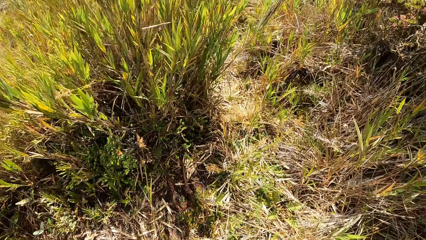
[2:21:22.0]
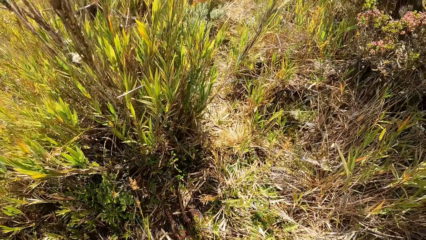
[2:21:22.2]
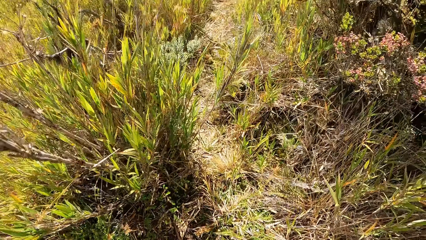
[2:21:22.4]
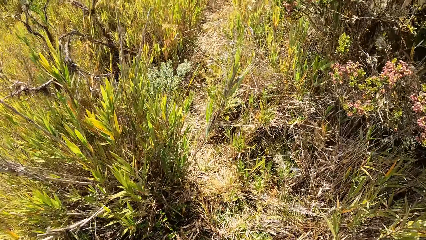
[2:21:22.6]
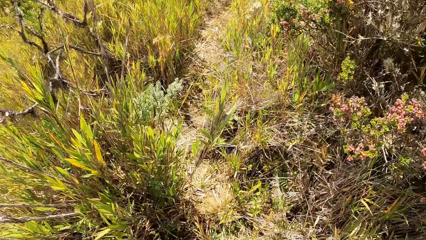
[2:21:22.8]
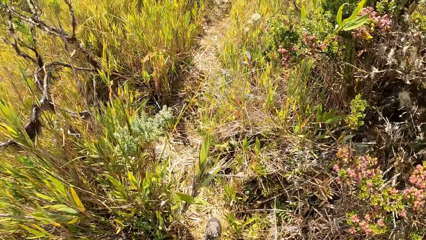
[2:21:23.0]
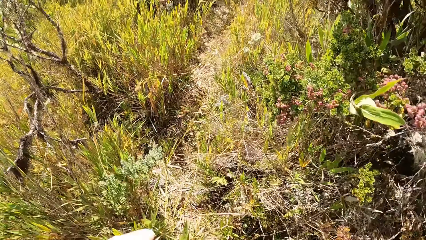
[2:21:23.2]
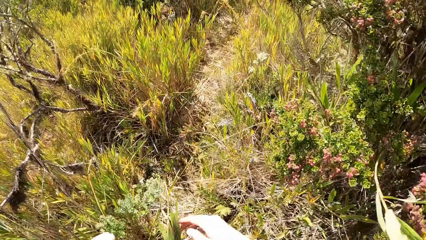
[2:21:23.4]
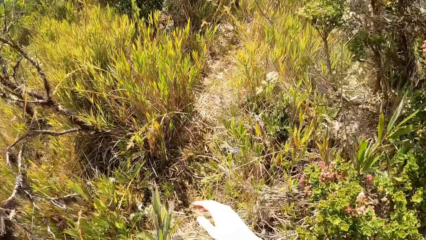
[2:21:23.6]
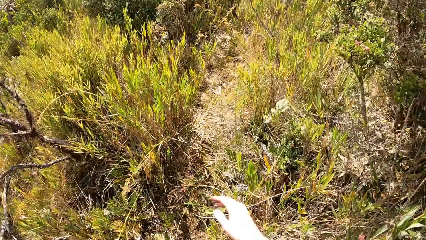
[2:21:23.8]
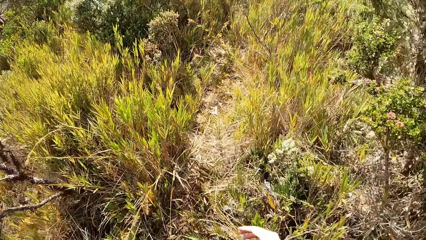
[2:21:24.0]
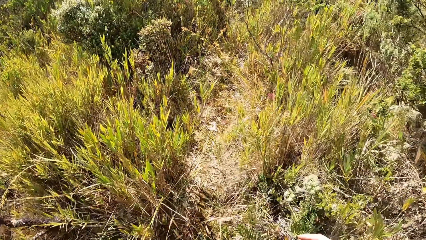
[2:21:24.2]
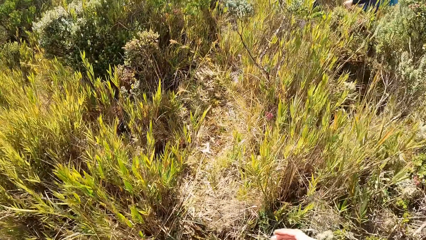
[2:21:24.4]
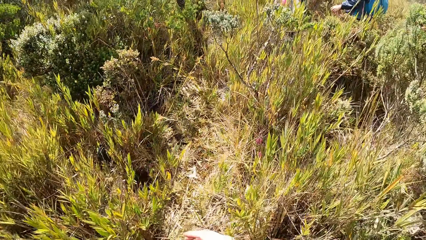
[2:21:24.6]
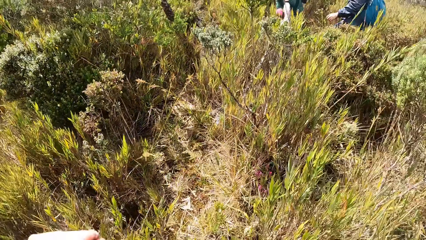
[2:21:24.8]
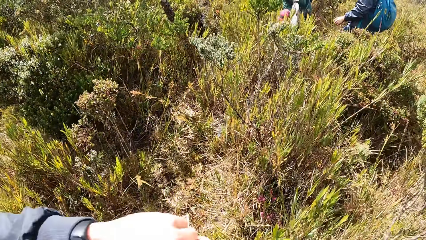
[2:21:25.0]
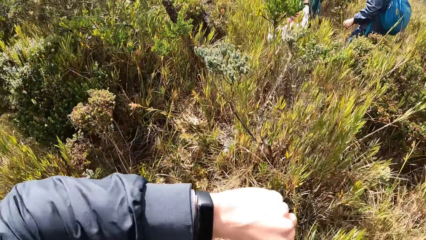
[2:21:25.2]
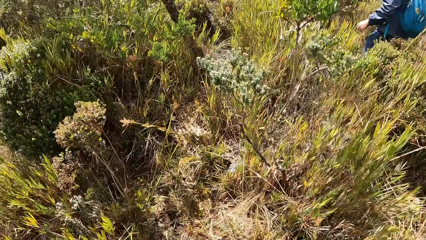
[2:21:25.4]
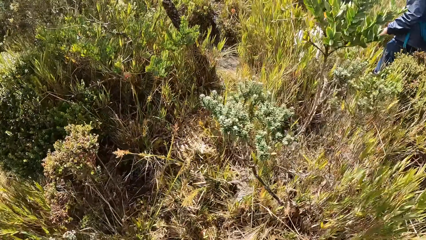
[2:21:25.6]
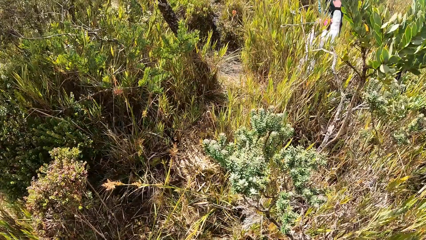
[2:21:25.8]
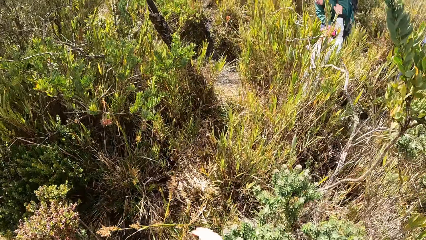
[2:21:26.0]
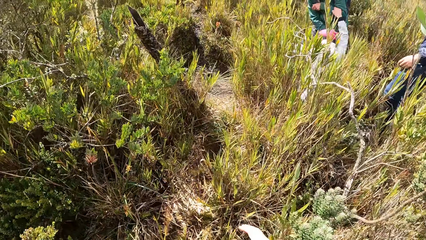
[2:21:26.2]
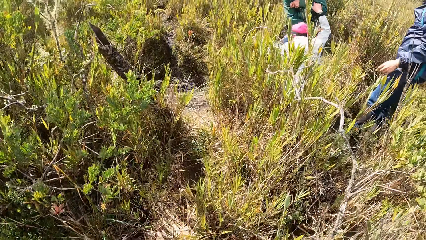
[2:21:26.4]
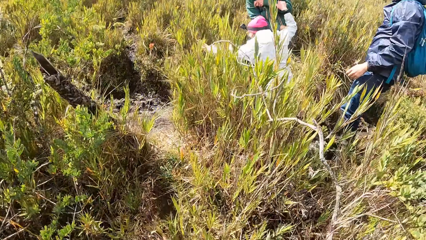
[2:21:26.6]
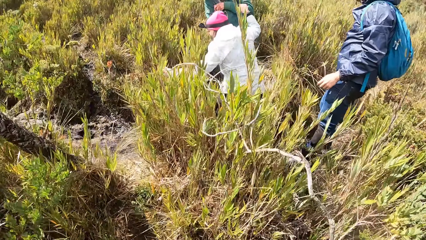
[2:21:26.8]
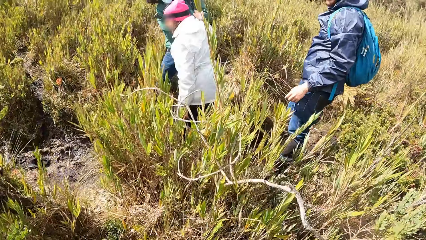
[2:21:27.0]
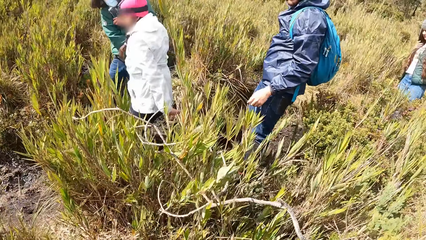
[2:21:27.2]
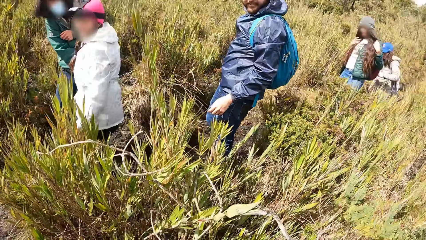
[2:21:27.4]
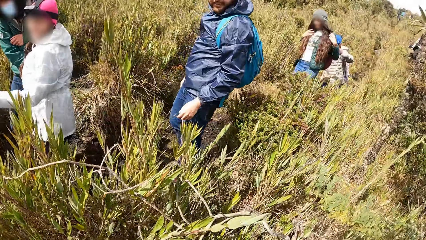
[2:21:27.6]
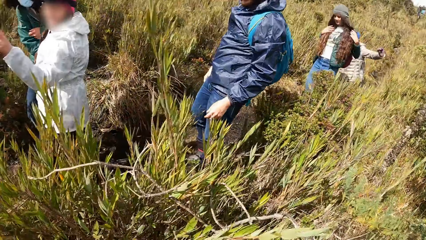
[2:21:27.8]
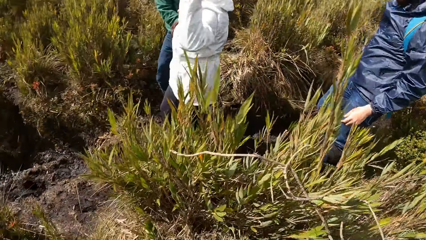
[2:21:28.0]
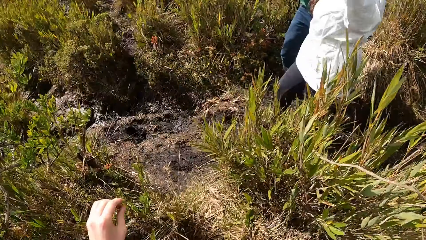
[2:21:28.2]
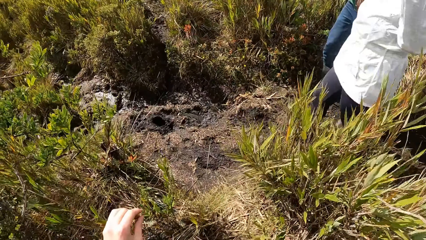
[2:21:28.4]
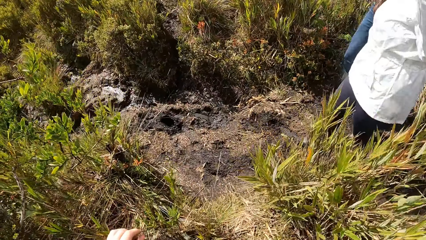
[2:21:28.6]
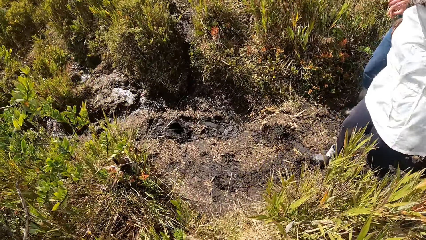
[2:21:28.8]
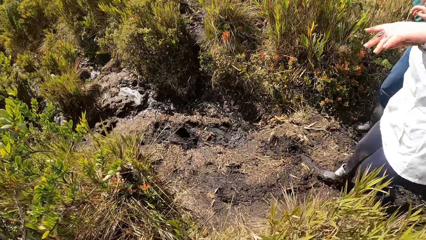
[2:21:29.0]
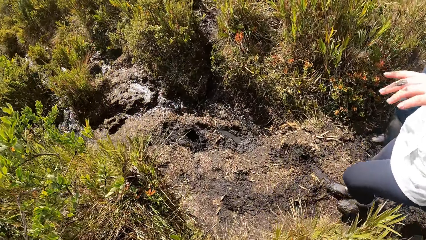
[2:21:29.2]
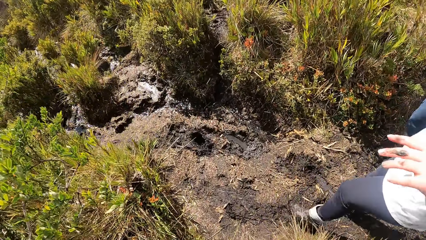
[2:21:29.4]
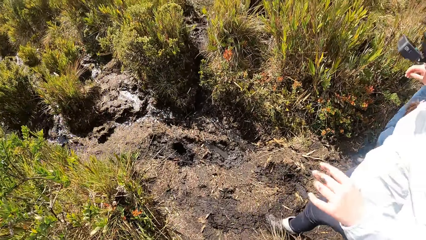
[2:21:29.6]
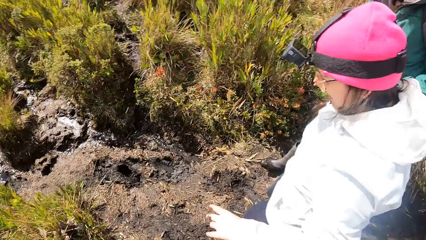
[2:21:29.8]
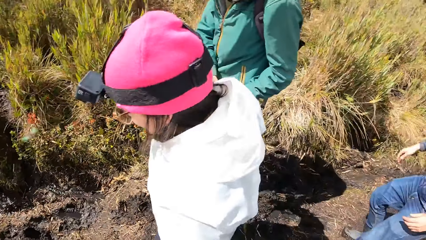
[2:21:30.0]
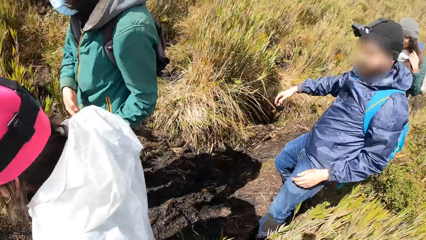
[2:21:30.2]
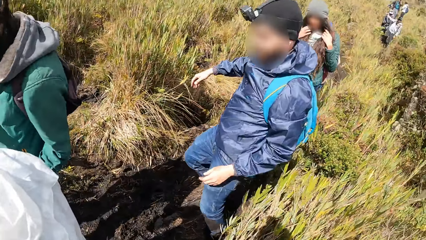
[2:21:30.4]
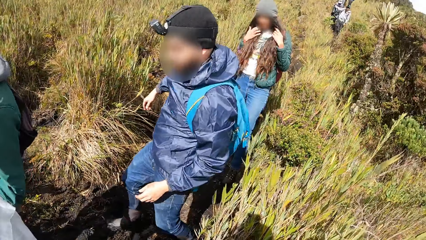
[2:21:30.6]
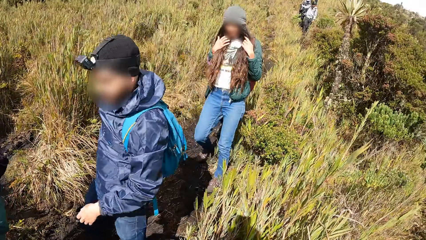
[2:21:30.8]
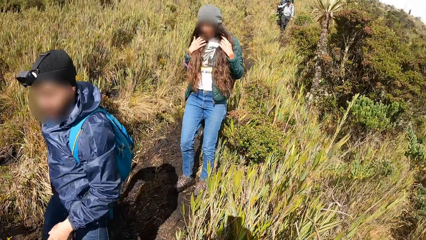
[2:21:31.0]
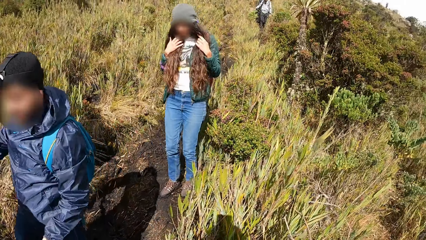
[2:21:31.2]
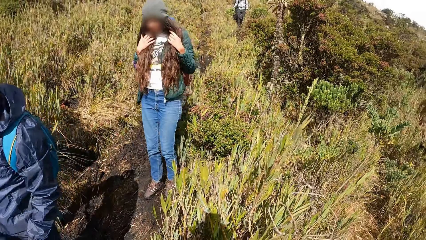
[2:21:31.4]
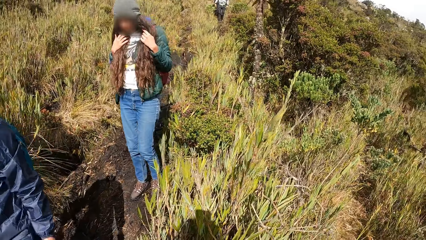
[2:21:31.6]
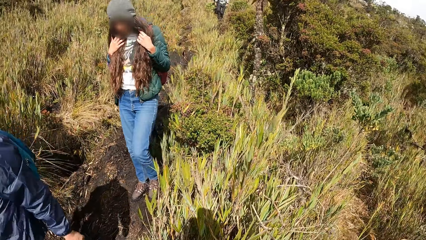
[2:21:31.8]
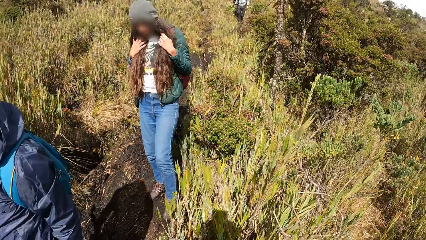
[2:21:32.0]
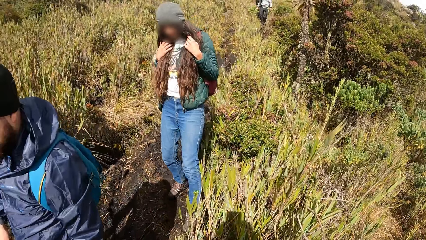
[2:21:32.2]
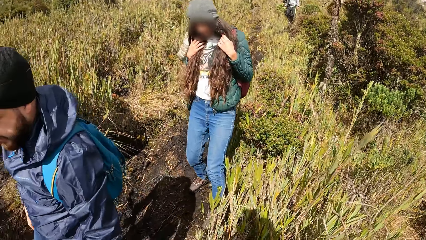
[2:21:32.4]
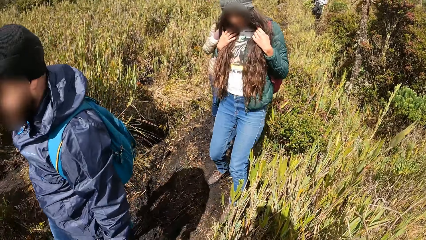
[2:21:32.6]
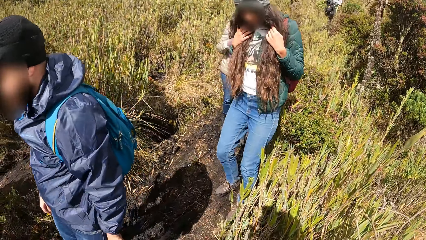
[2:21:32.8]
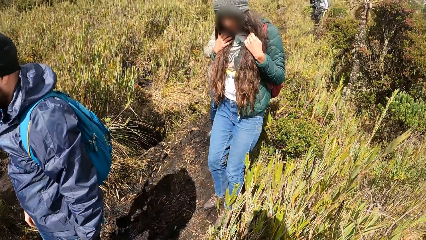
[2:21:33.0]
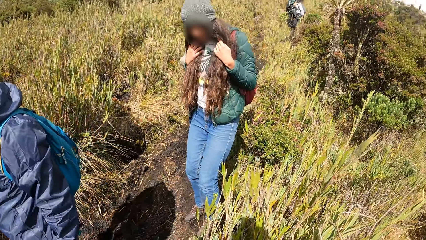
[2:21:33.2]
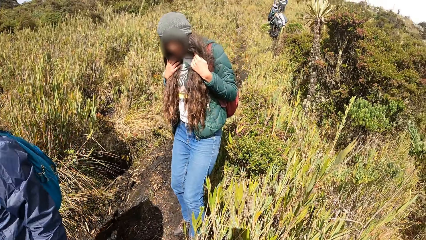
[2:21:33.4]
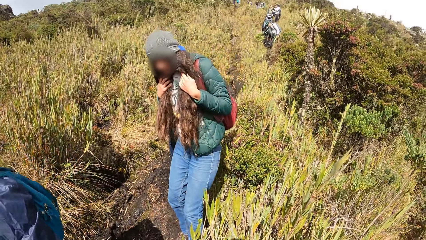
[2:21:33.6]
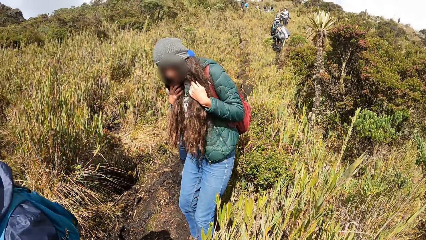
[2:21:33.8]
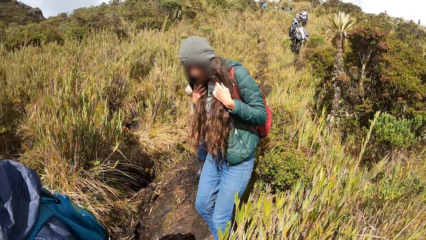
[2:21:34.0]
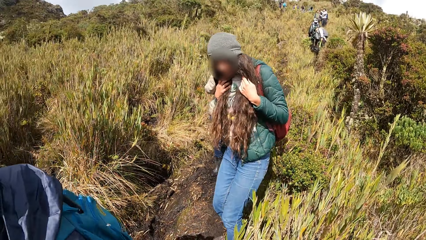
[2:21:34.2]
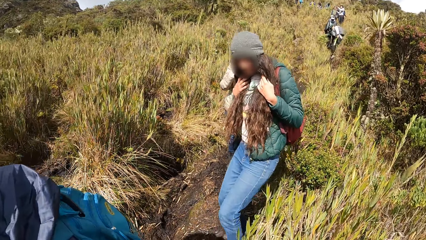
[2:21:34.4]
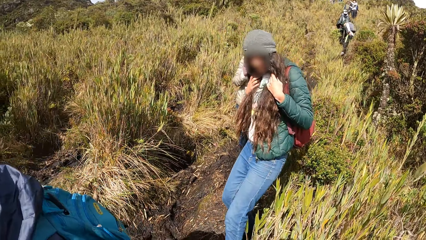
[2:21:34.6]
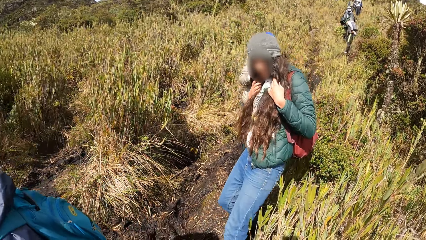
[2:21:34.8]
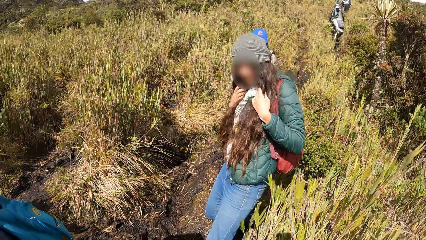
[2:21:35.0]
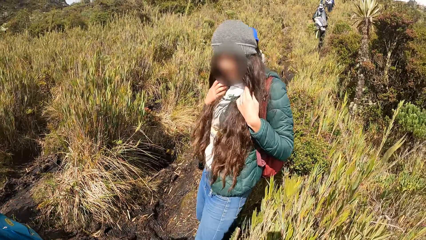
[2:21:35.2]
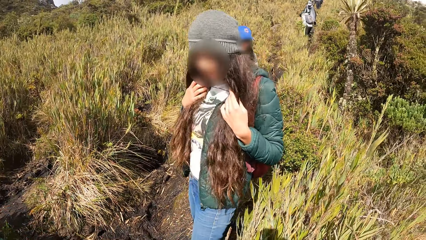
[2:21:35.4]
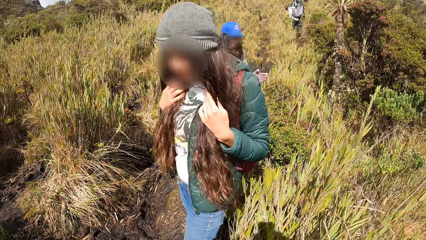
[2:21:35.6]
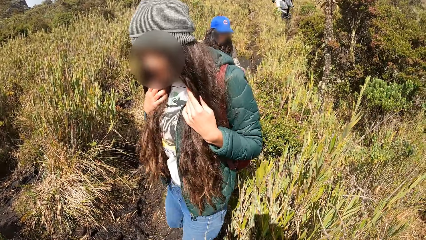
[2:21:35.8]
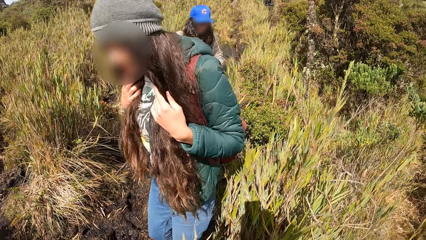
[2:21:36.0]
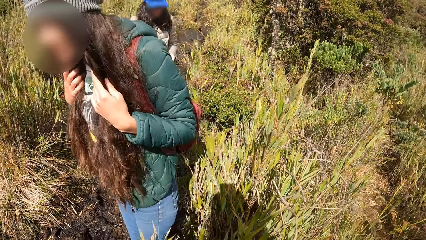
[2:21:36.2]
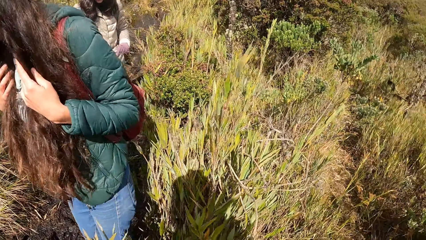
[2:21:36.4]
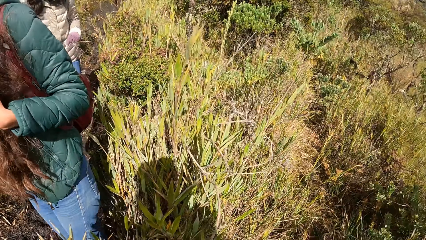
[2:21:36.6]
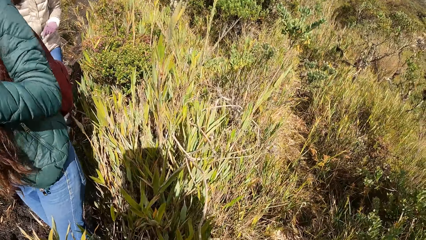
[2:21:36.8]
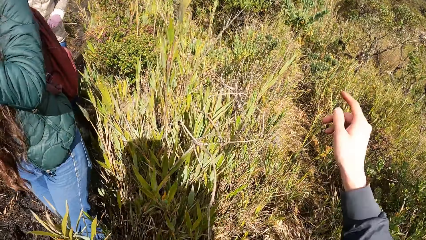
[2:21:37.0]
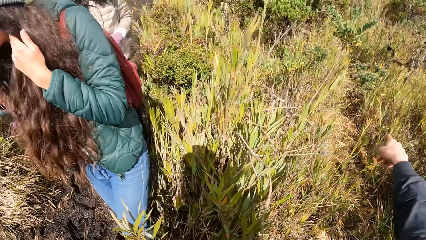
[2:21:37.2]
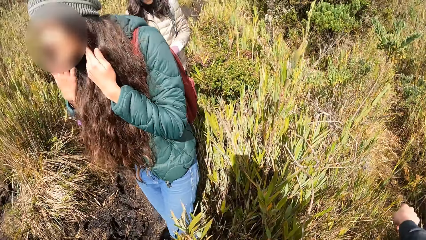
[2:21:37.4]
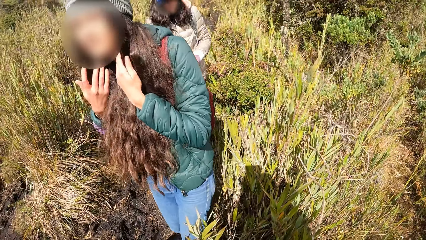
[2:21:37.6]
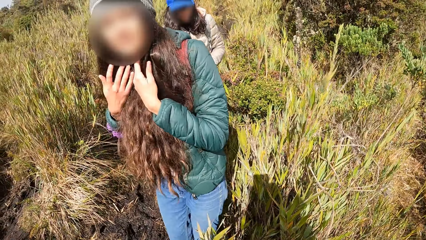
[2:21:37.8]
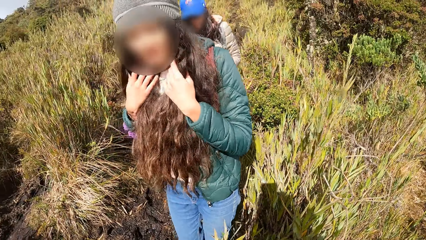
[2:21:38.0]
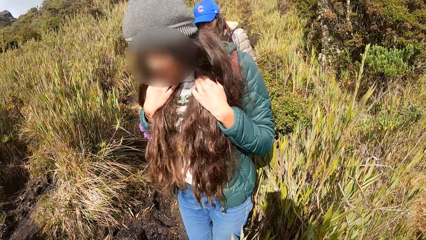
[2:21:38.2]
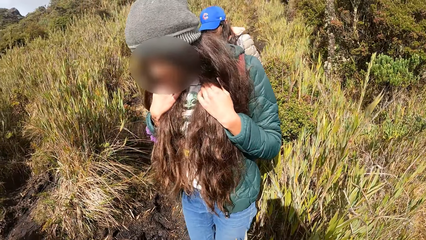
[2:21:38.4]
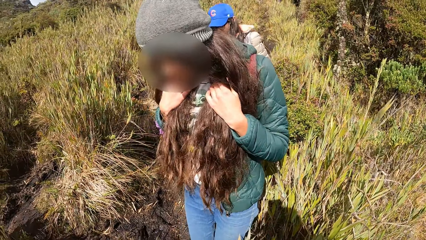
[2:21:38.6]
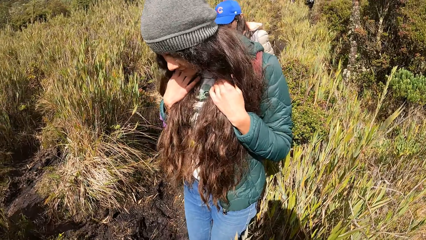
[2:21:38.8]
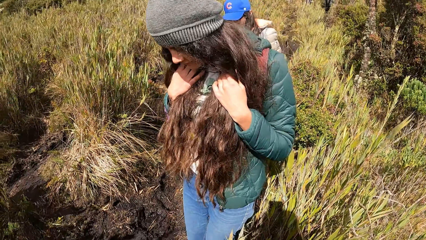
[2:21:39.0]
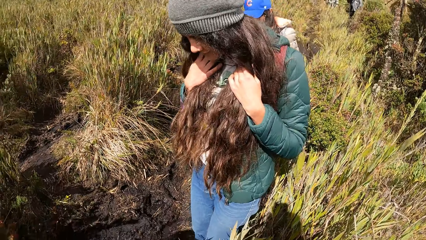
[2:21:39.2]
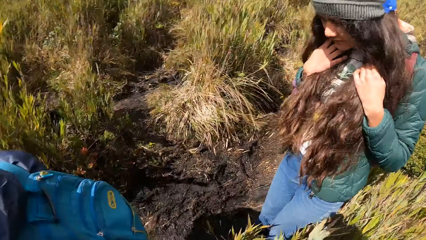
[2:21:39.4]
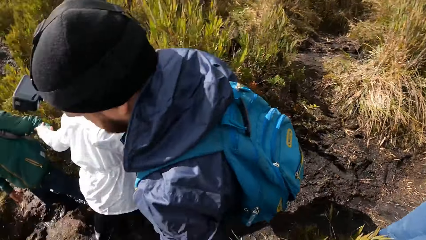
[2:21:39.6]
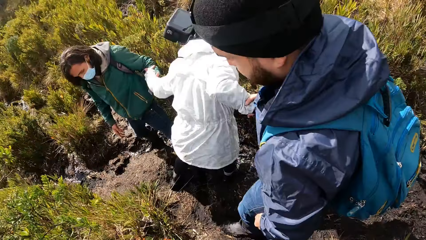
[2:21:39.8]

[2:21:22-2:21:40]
The camera wearer walks on the field. He raises his left arm. He walks on the field. He points to a path with his right hand. He raises a hand. He walks on the field.
